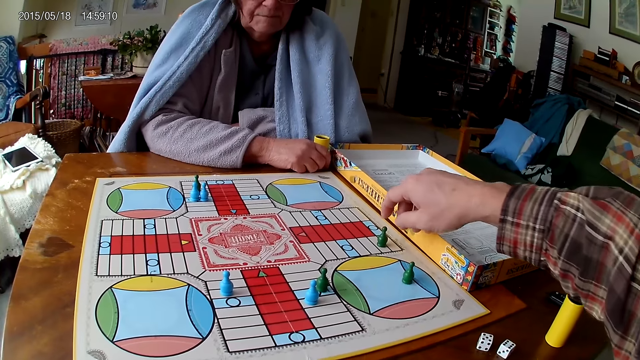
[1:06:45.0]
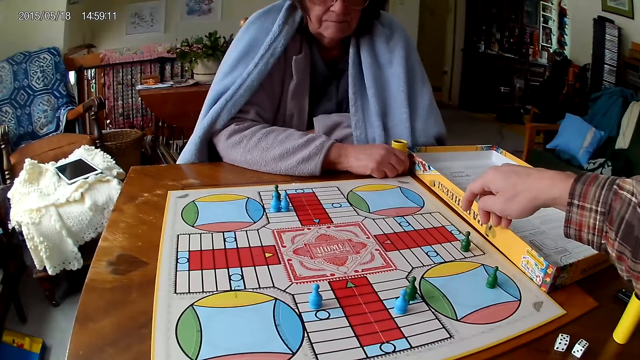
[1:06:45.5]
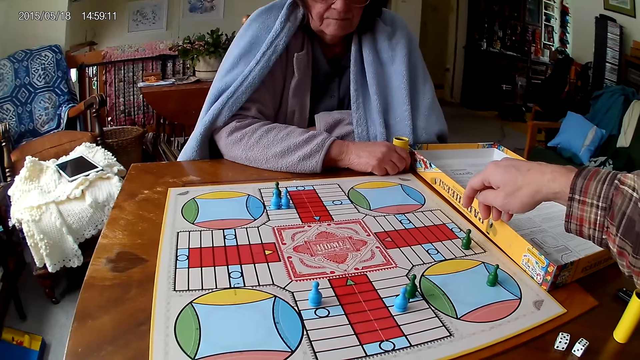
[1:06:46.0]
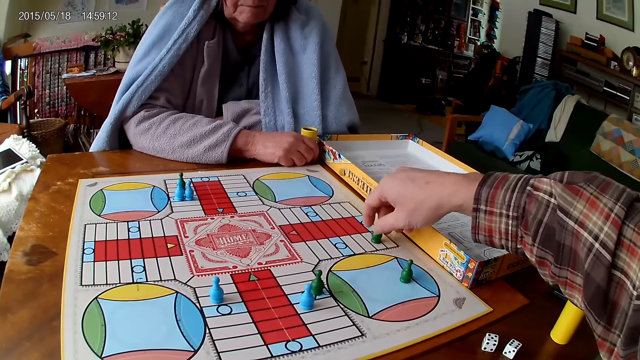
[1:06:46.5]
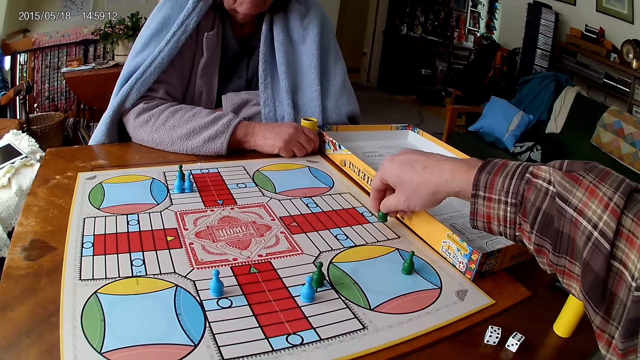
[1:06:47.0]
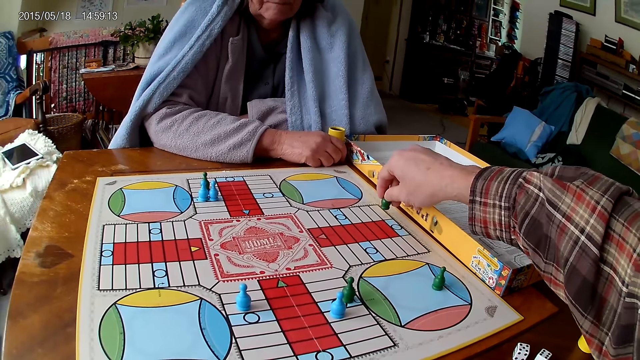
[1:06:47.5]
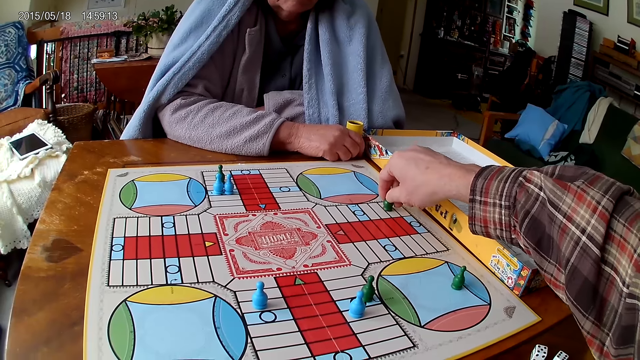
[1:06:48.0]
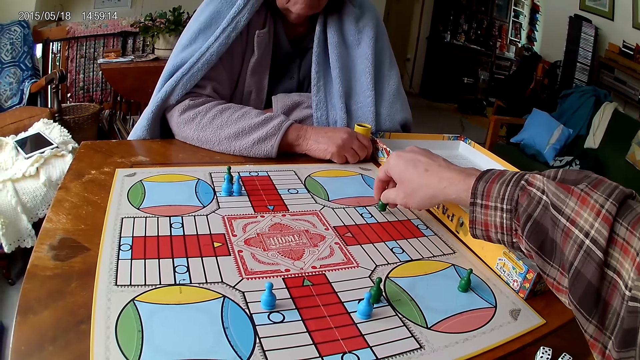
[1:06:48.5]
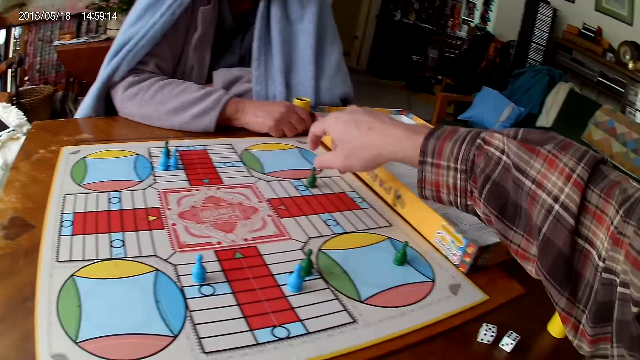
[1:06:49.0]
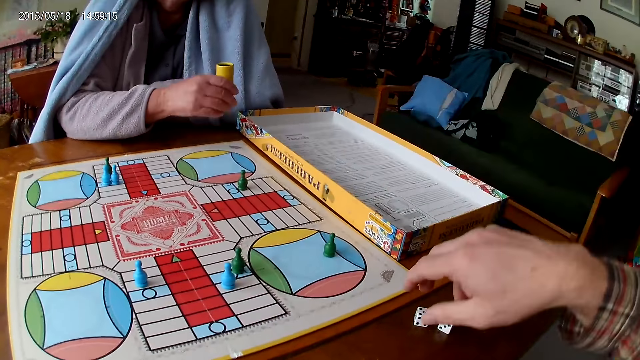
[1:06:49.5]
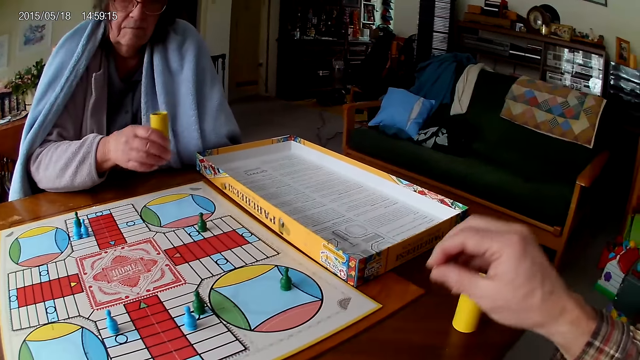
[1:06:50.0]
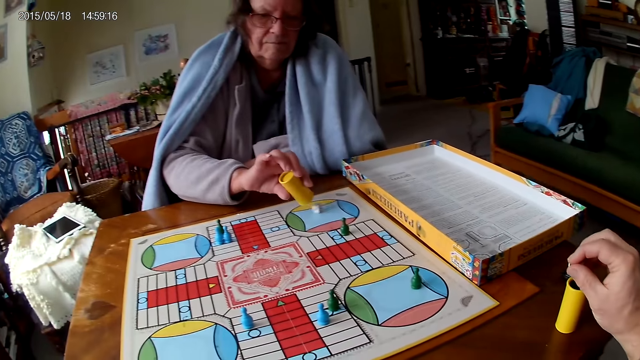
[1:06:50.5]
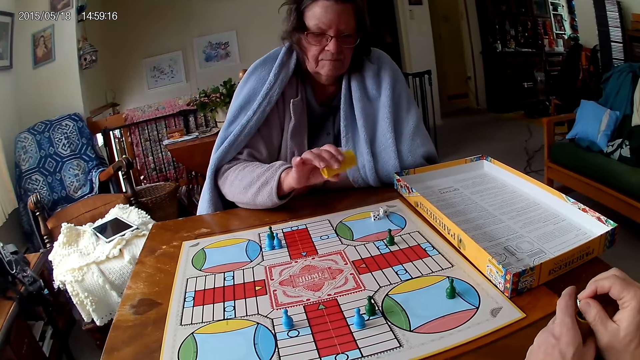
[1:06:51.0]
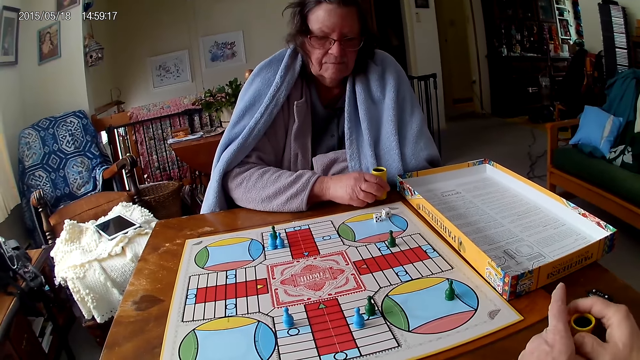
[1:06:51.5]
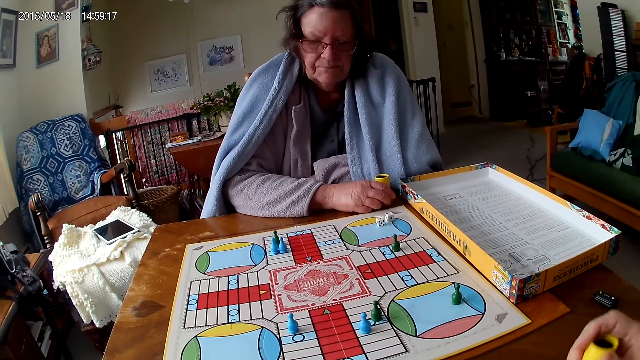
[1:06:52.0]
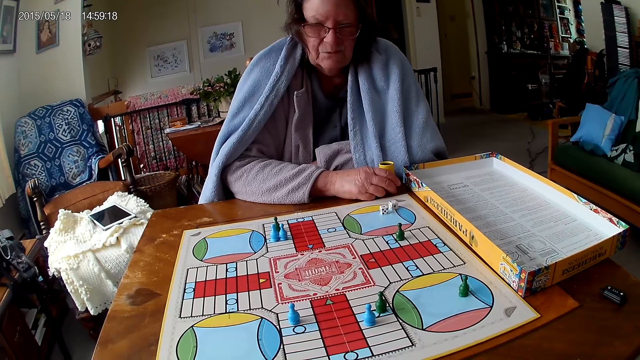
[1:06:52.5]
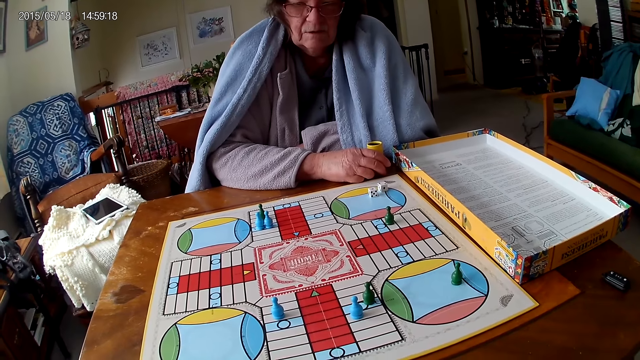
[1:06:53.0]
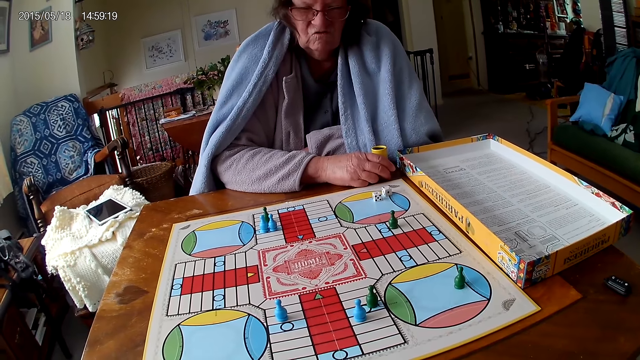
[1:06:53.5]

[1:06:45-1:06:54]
The camera wearer counts the tiles on the ludo game on the table with ludo tokens in his right hand. A woman picks the dice cup from the table with her right hand. The camera wearer packs the dice on the table with his left hand. The woman shakes the dice cup in her right hand. The camera wearer picks up the dice. He puts the dice in the dice cup on the table. The woman pours the dice in the dice cup on the ludo game with her right hand. She drops the dice cup on the table with her right hand.

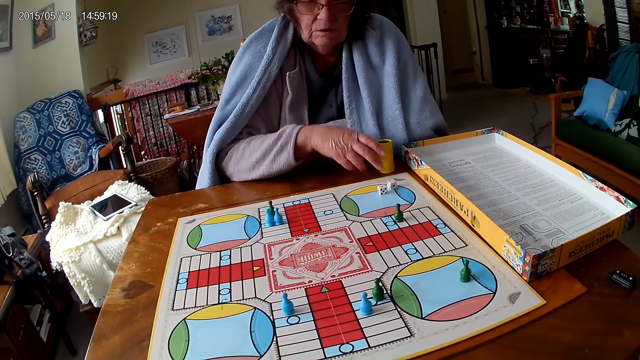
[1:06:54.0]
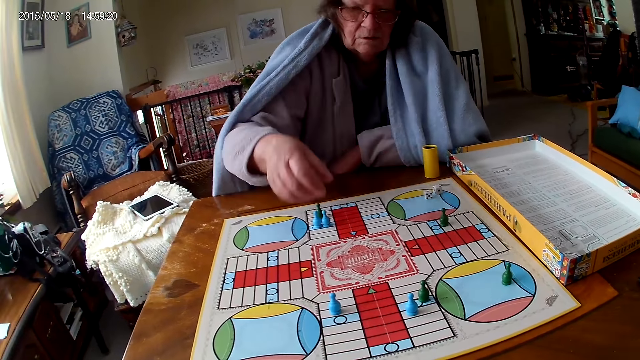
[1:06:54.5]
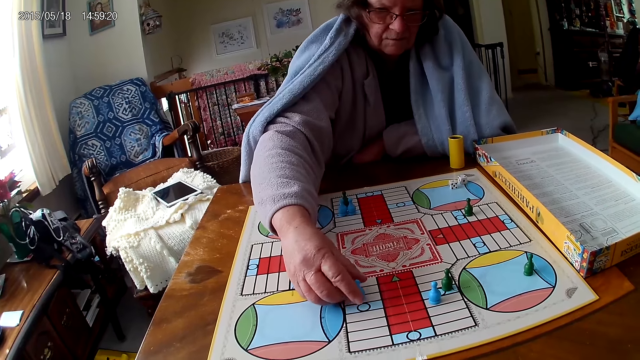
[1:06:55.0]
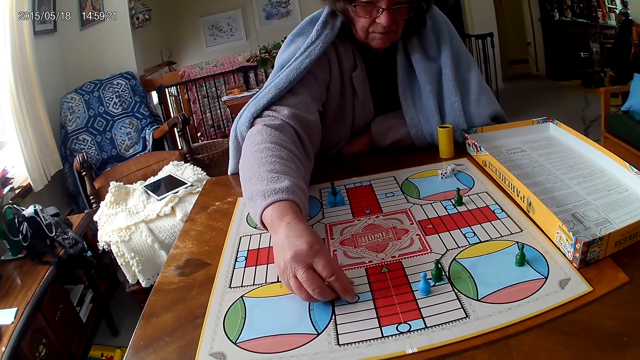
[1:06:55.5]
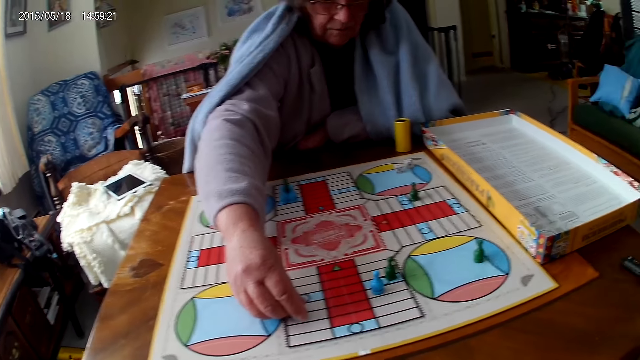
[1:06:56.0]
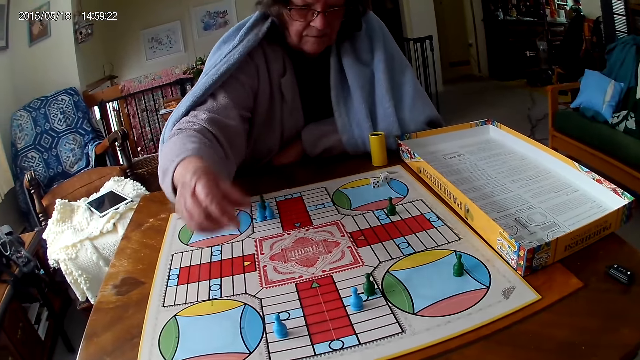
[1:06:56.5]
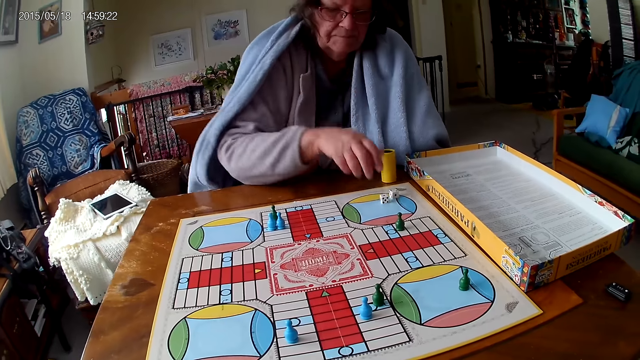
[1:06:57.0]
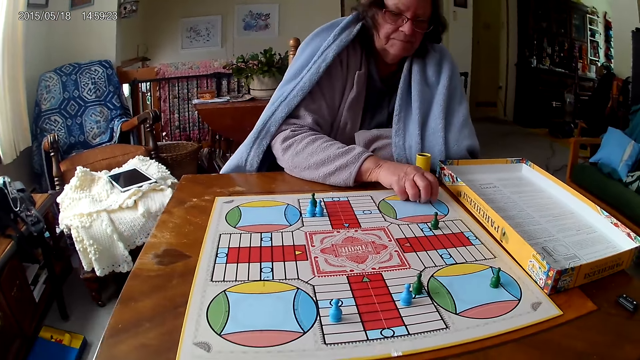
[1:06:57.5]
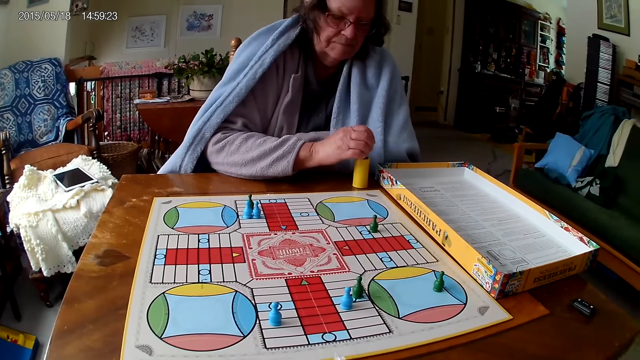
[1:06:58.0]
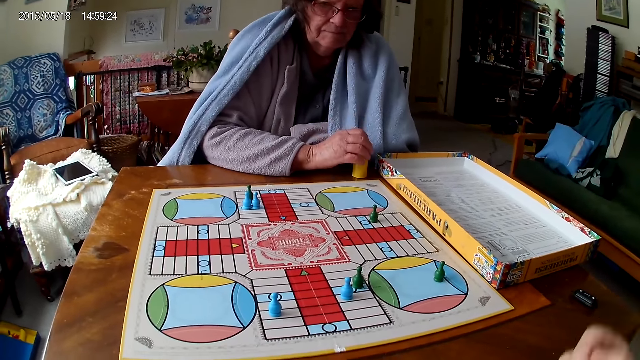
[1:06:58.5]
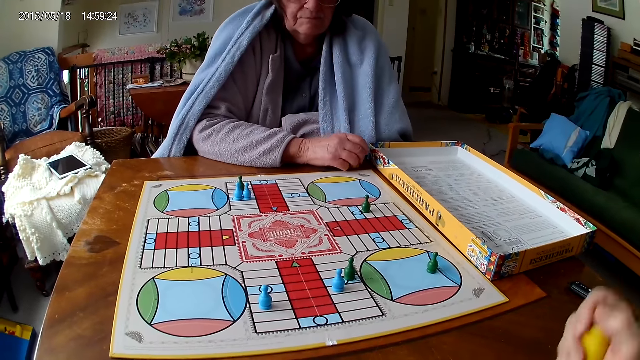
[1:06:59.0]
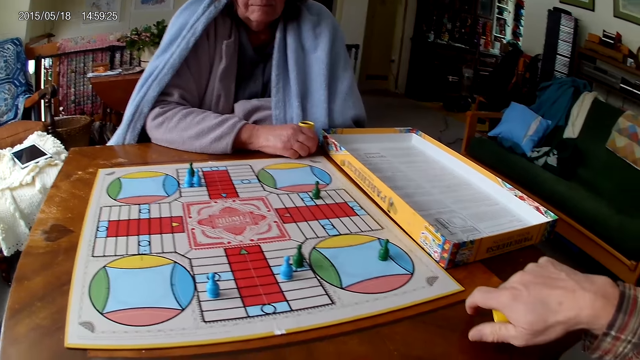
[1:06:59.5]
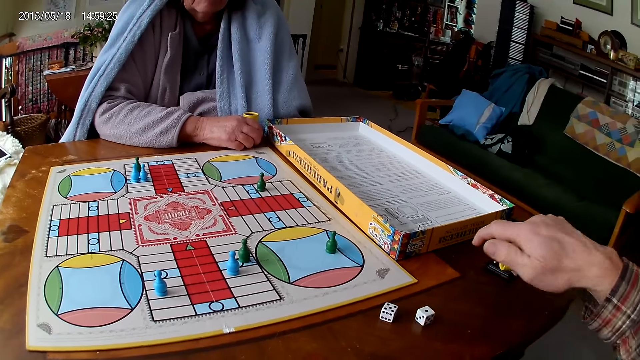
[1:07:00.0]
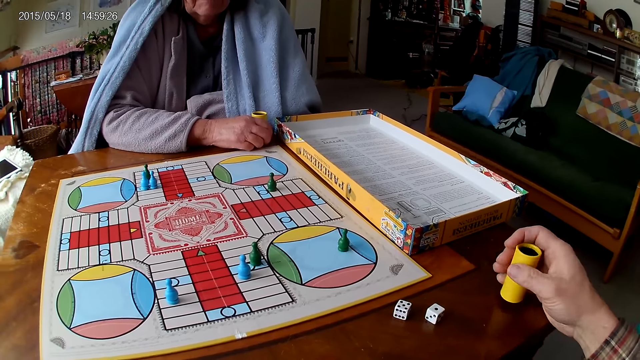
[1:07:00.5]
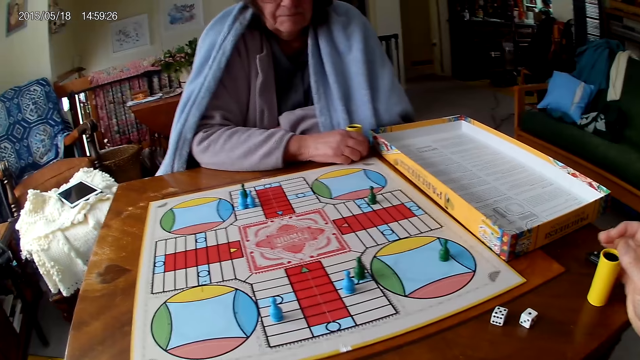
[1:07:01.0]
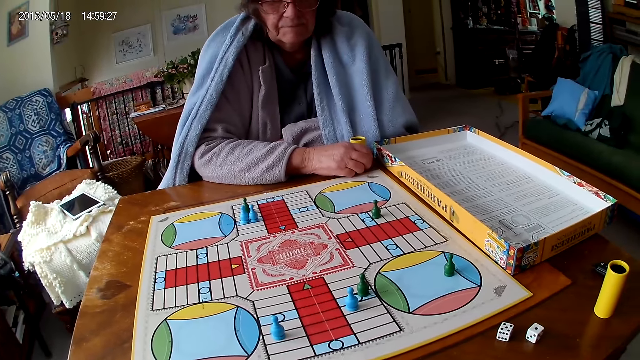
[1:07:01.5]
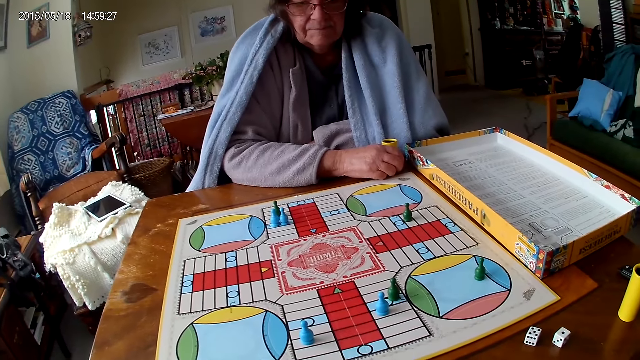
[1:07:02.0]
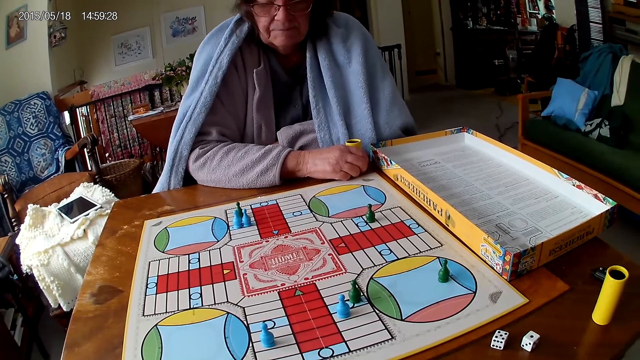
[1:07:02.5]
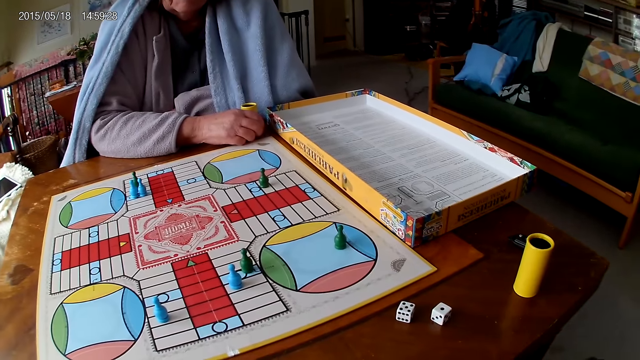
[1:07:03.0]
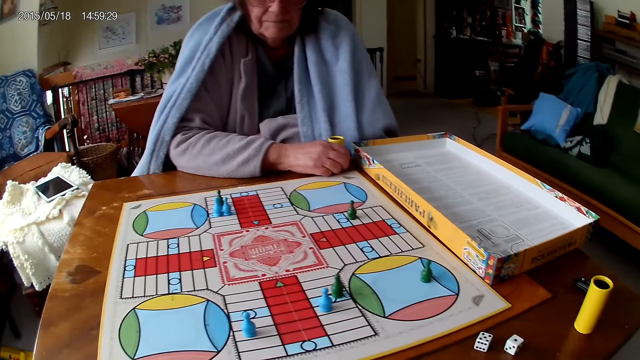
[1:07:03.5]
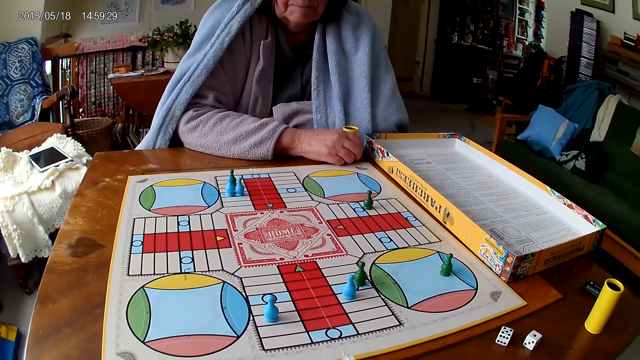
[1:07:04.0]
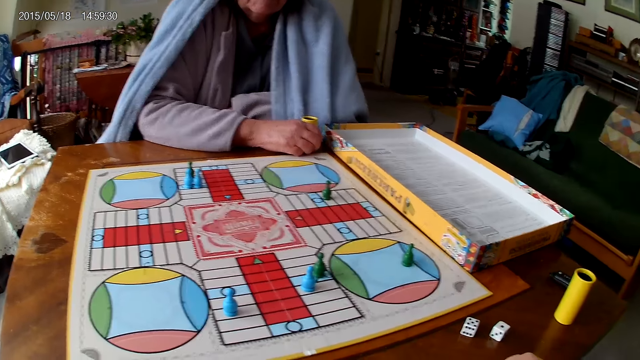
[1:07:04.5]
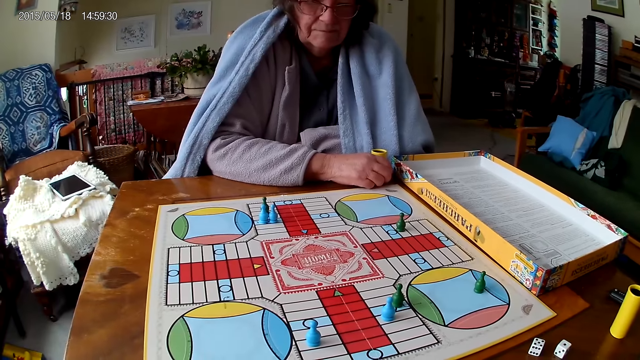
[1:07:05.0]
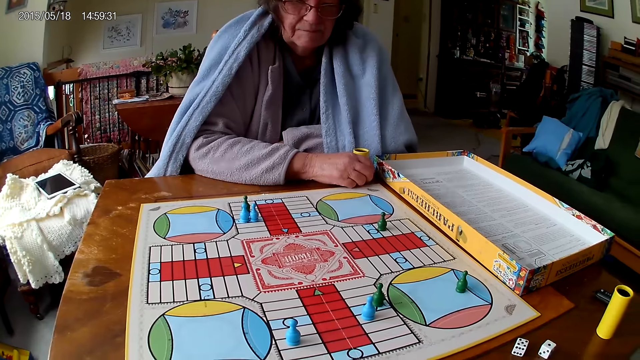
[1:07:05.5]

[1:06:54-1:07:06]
A woman moves the ludo token on the ludo game with her right hand. She packs dice from the ludo game on the table with her right hand. She puts the dice in the dice cup or dice can on the table with her right hand. The camera wearer shakes the dice cup in his right hand. He pours the dice in the dice cup on the table with his right hand. He puts the dice can on the table.
